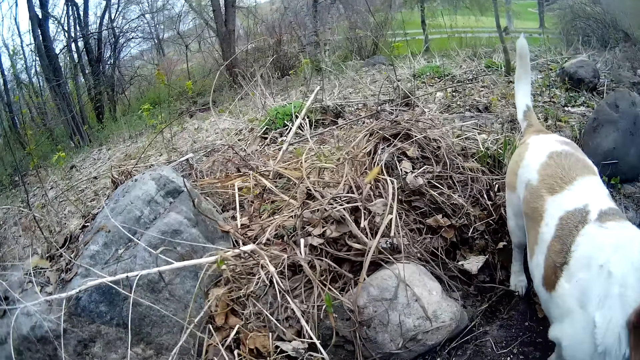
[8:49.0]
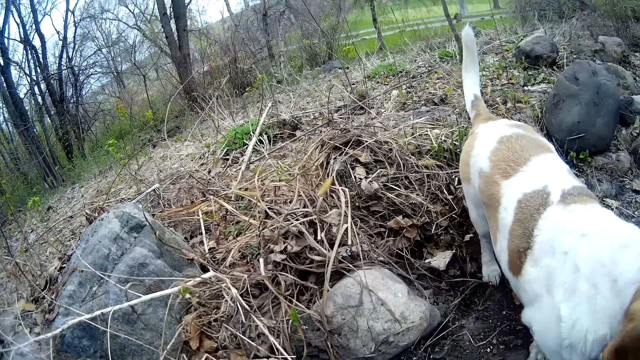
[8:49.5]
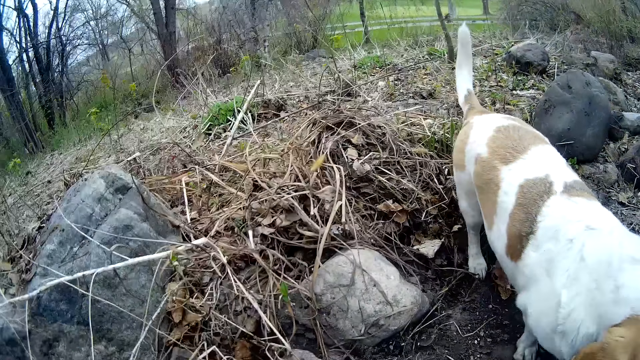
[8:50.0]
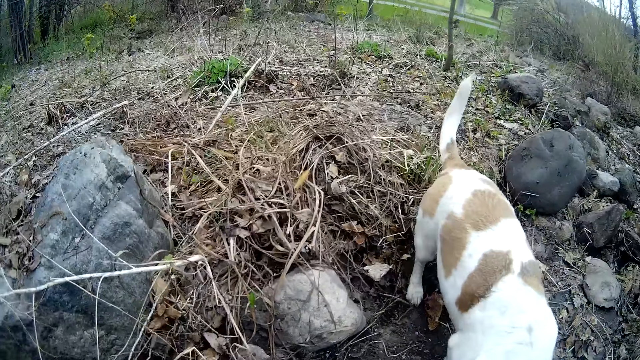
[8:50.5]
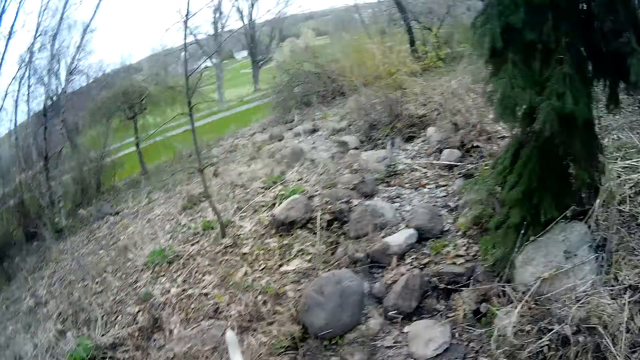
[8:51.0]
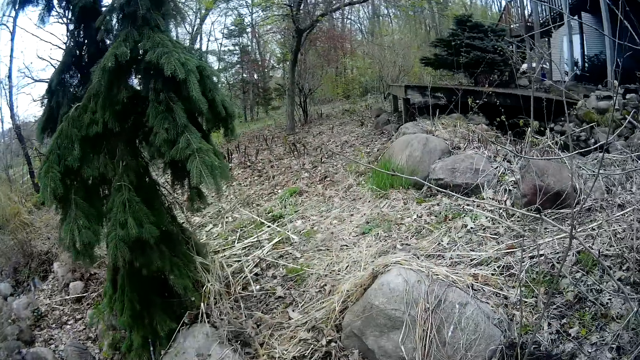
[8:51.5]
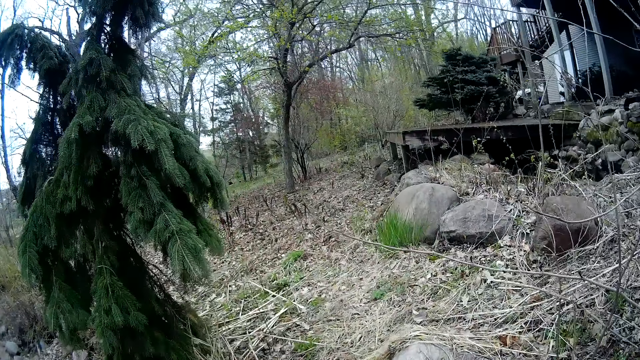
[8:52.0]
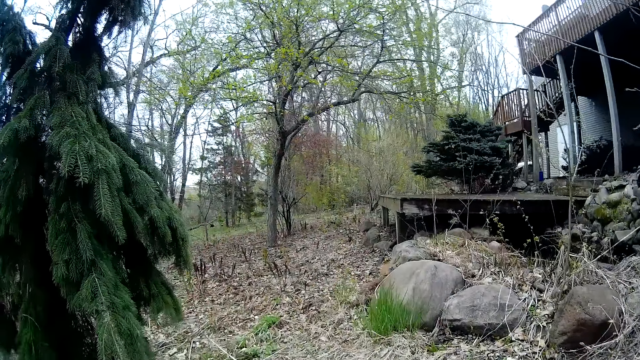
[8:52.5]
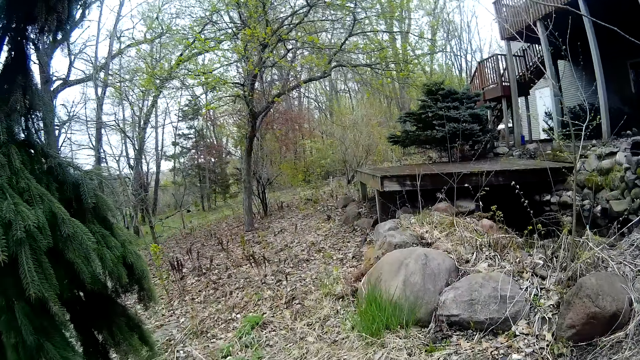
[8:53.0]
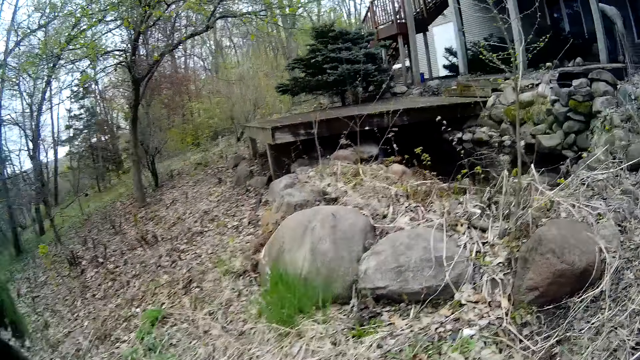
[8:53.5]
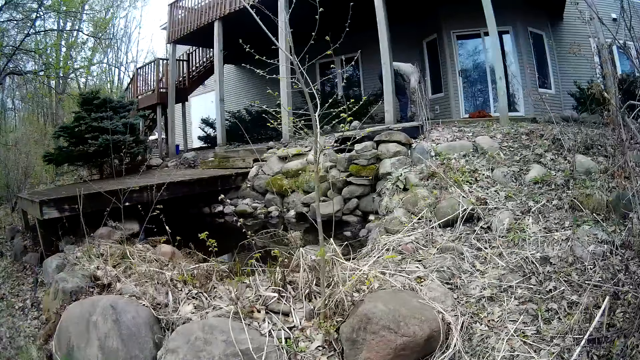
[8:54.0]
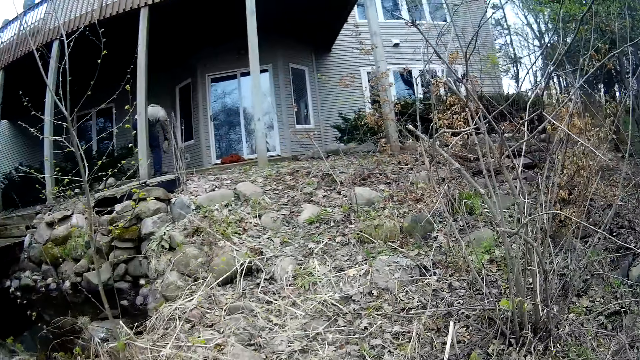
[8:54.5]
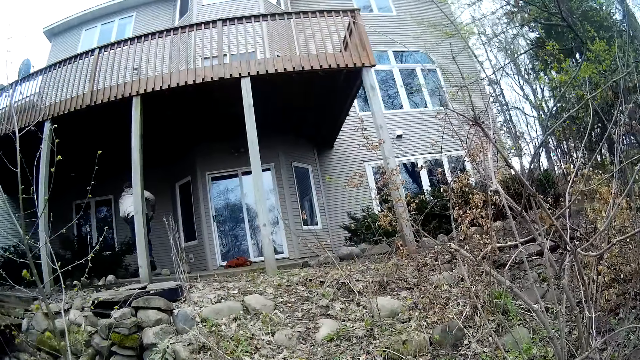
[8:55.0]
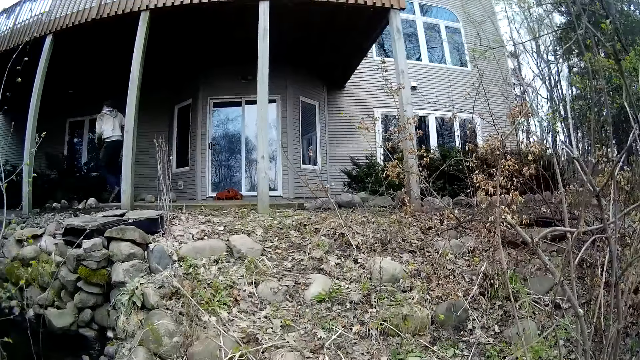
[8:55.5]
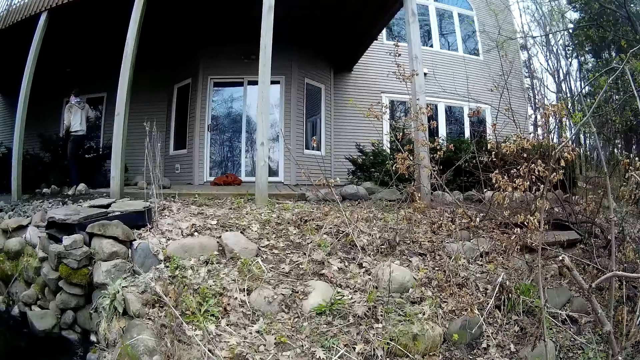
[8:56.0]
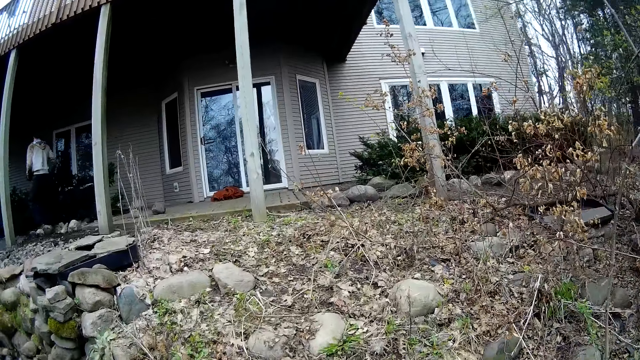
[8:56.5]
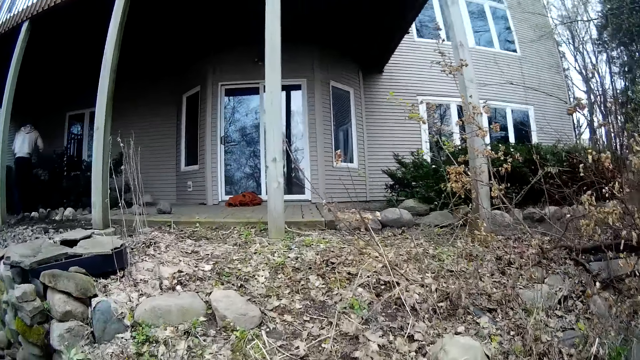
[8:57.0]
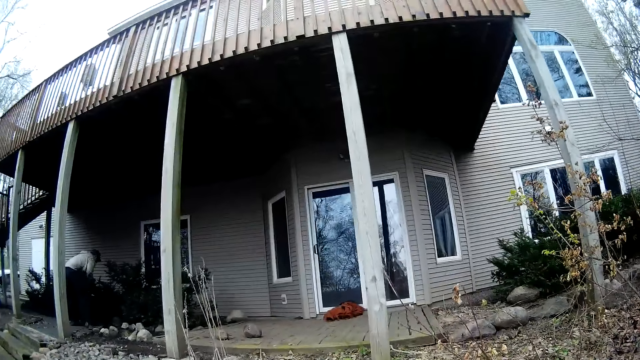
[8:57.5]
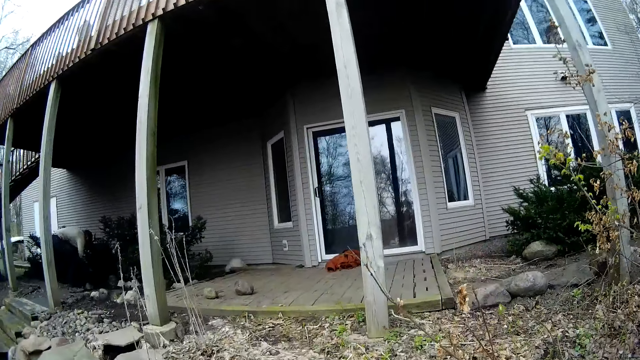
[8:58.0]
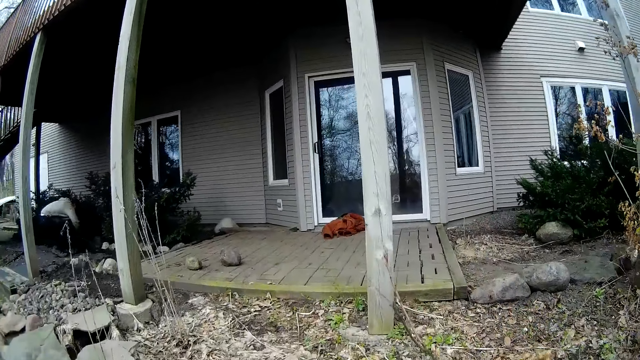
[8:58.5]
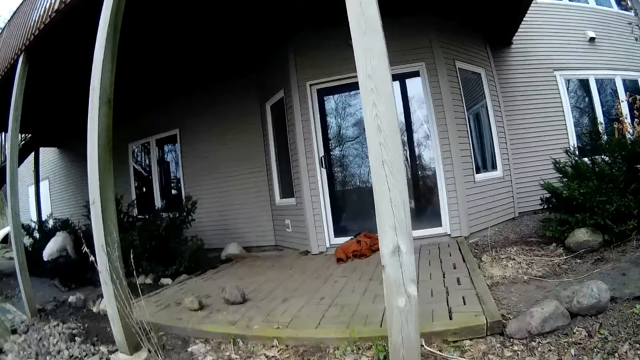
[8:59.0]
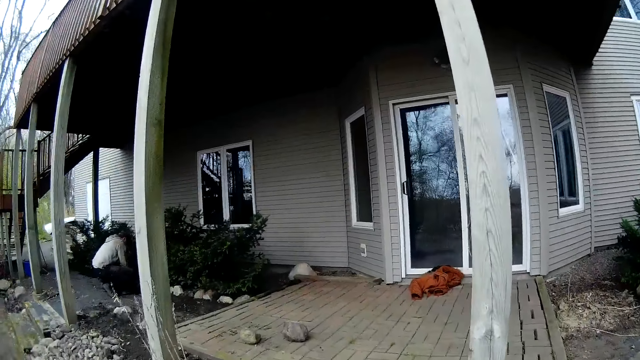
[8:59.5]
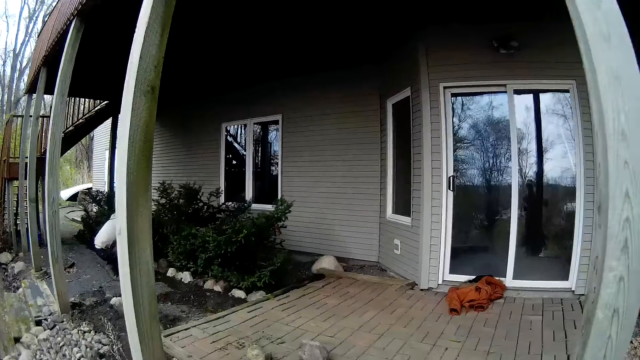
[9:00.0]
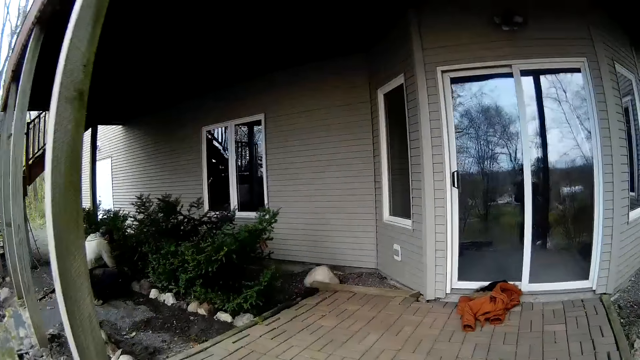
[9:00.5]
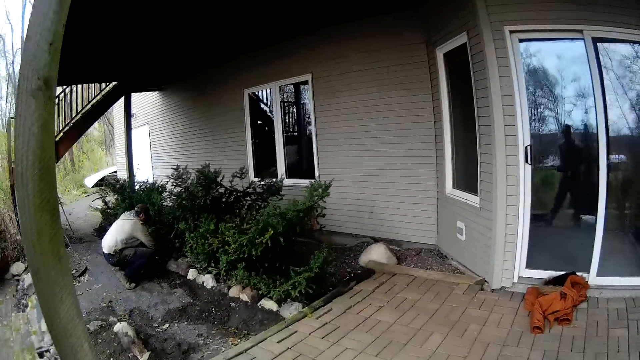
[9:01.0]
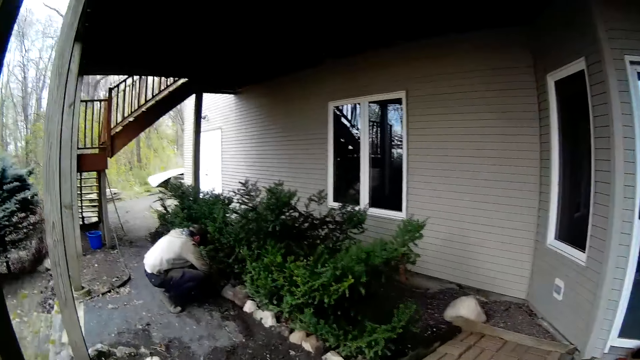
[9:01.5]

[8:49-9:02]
A man picks up a stone with his right hand. The man places his left hand on the stone. The camera wearer walks towards the apartment. The man drops the stone on the ground with his right hand.

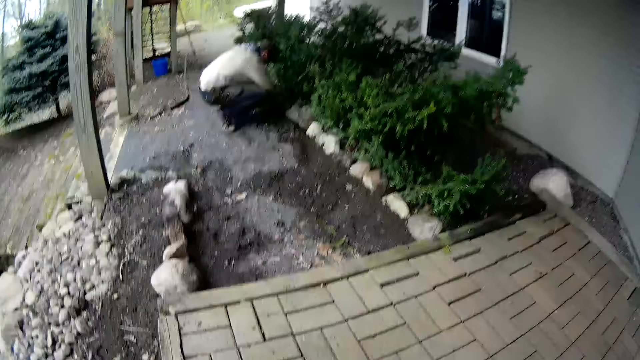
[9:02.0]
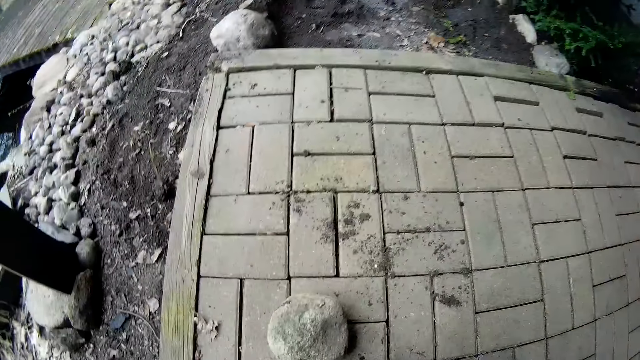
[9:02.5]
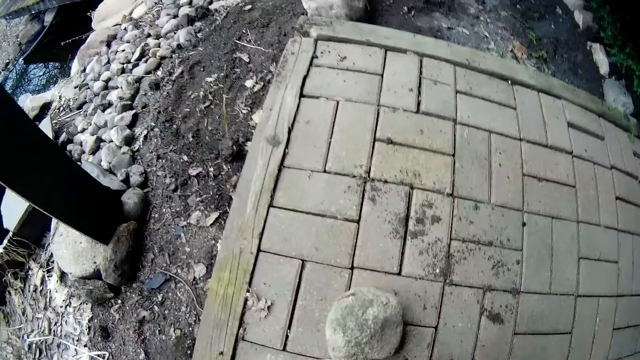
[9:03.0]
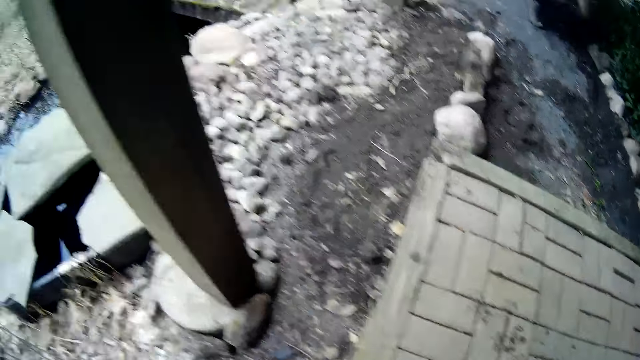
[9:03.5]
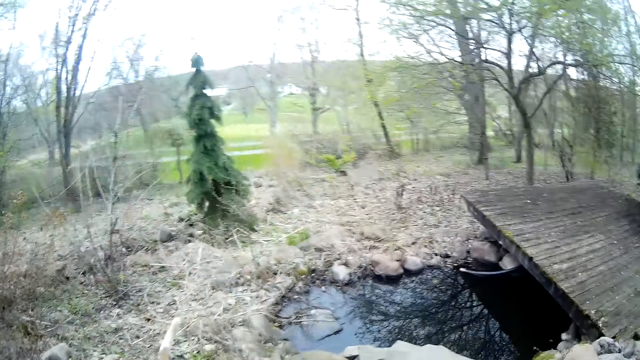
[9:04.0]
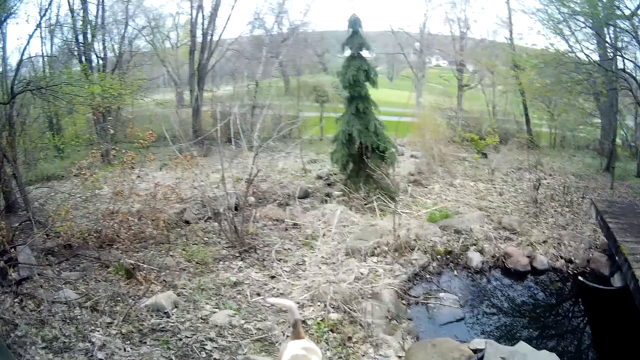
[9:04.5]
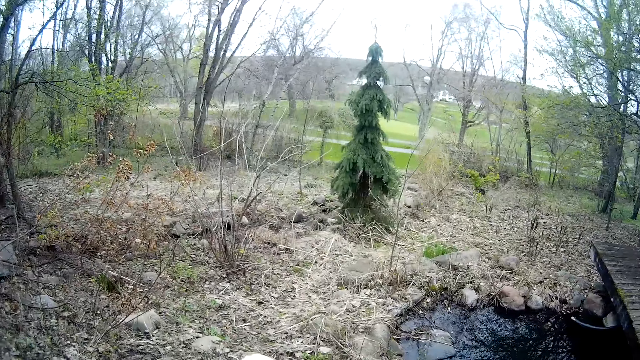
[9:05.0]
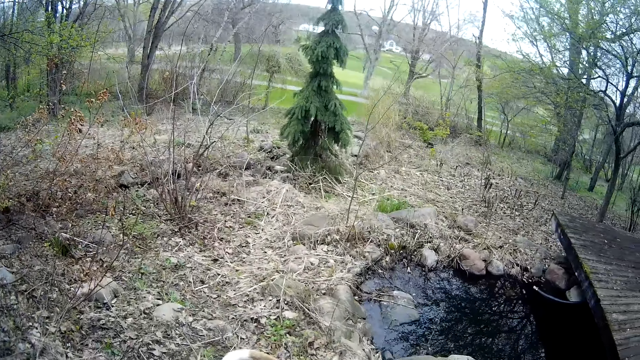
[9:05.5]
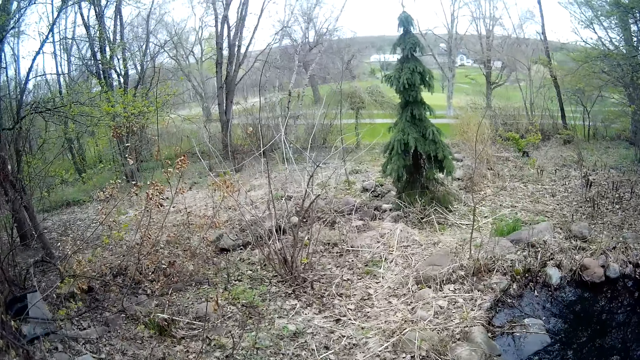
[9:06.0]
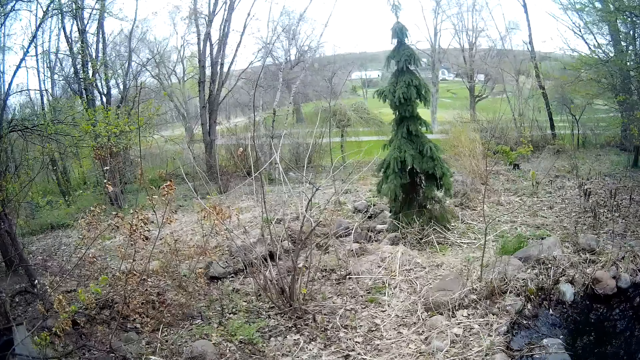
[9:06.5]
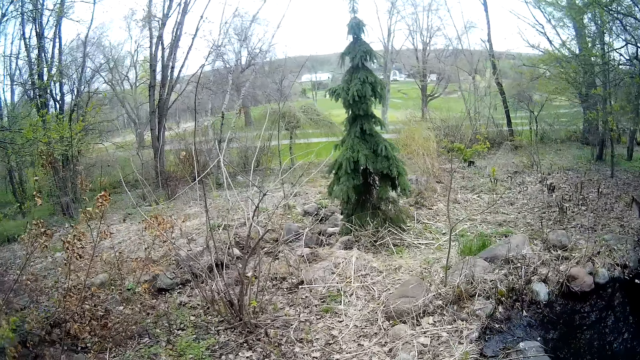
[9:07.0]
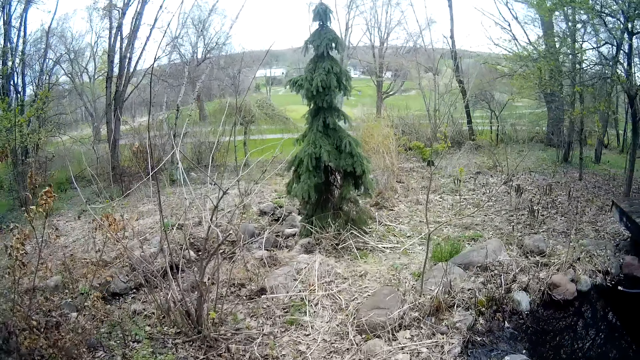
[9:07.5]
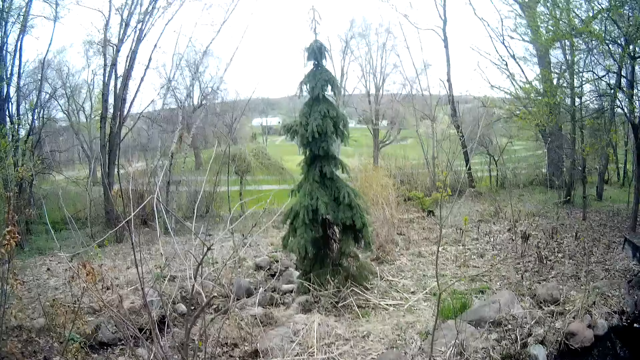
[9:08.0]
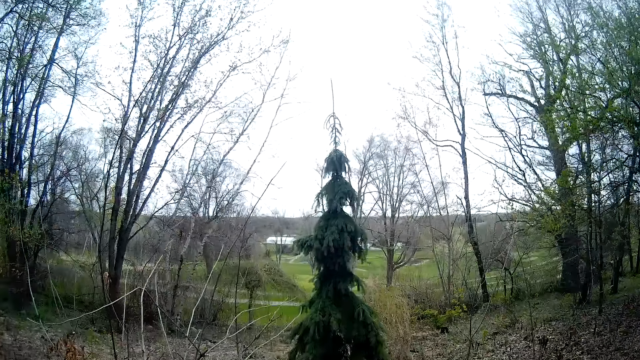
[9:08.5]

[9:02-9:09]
The camera wearer interacts with the dog.
